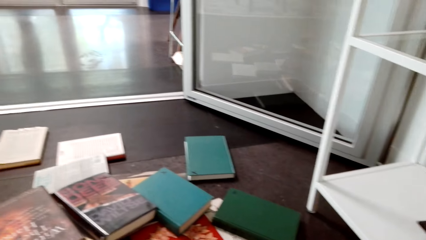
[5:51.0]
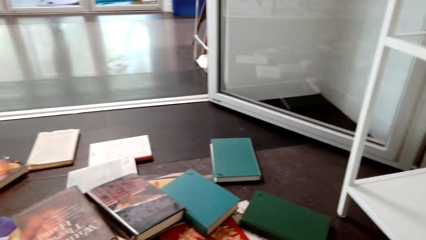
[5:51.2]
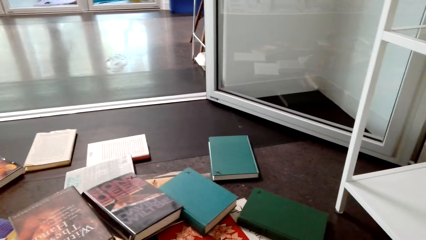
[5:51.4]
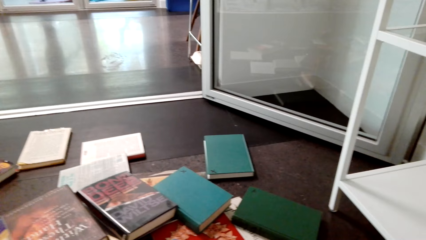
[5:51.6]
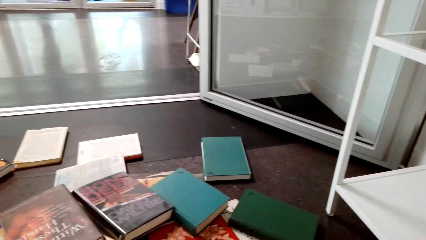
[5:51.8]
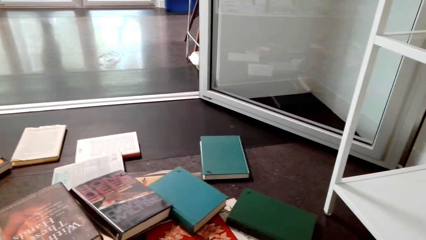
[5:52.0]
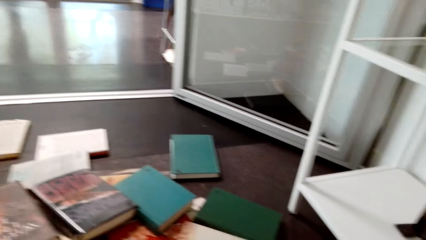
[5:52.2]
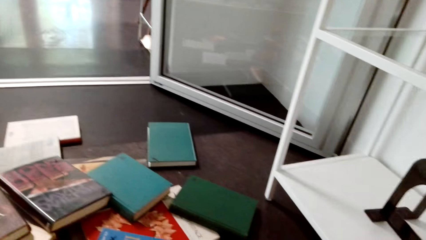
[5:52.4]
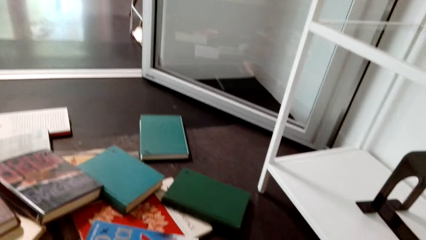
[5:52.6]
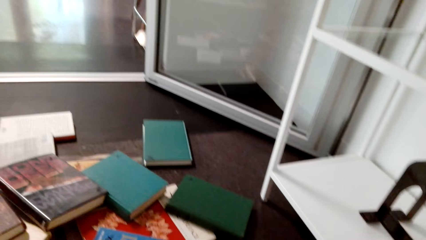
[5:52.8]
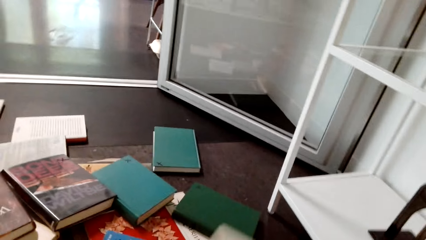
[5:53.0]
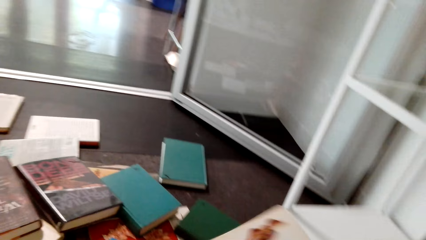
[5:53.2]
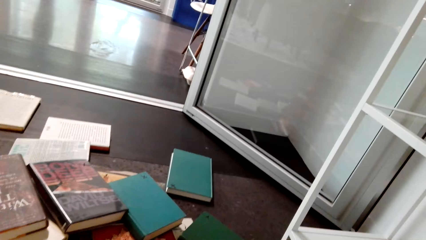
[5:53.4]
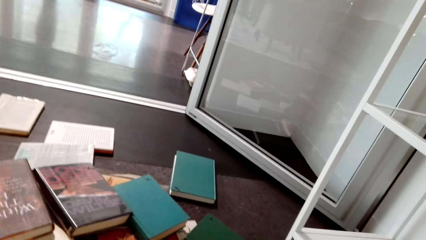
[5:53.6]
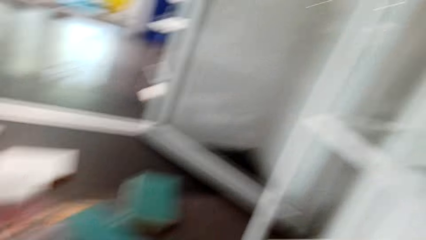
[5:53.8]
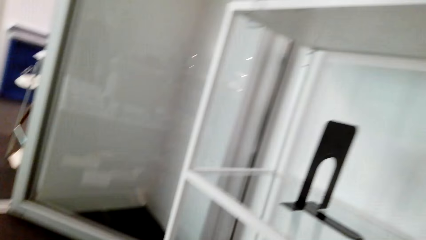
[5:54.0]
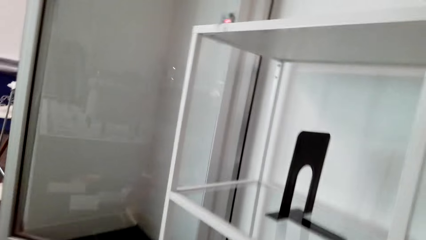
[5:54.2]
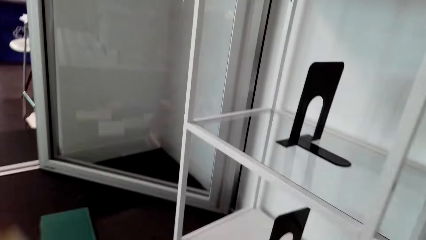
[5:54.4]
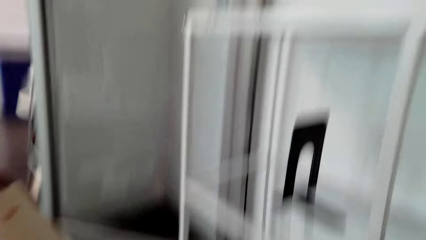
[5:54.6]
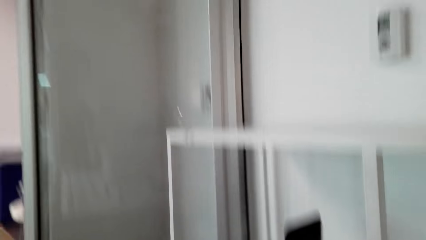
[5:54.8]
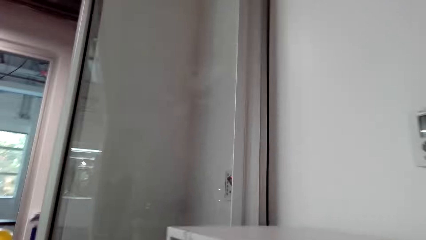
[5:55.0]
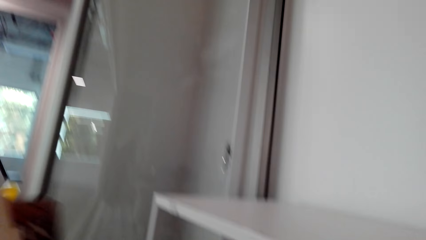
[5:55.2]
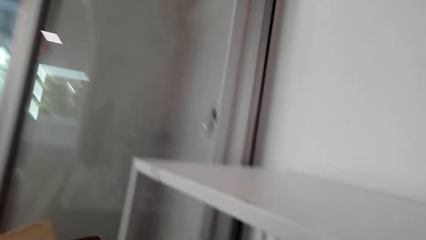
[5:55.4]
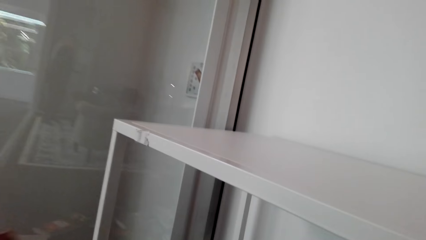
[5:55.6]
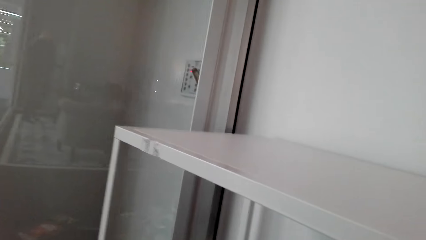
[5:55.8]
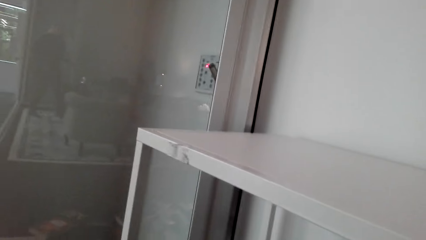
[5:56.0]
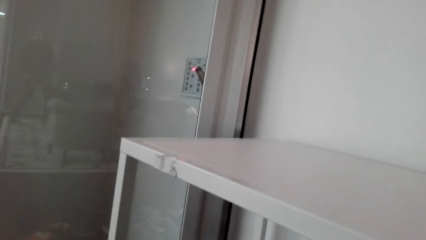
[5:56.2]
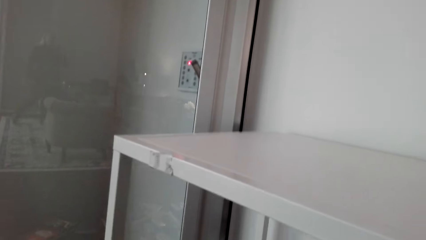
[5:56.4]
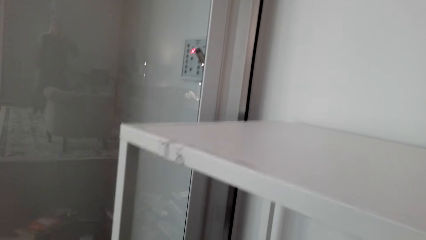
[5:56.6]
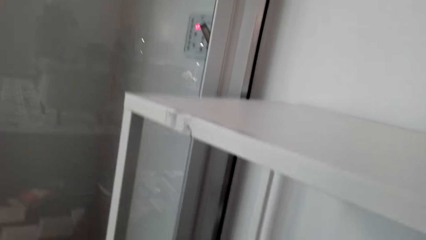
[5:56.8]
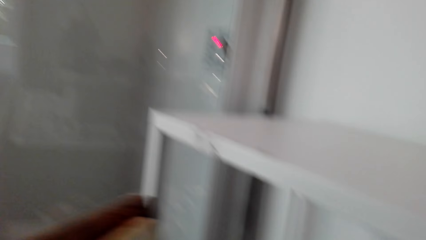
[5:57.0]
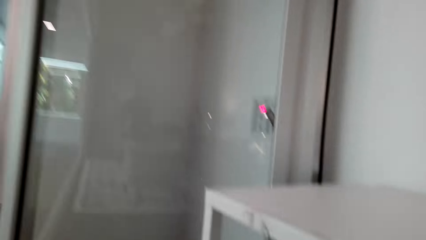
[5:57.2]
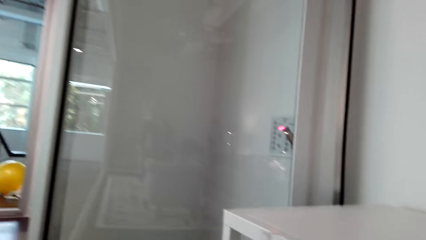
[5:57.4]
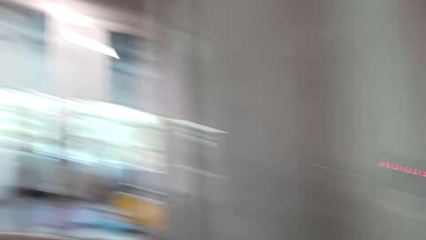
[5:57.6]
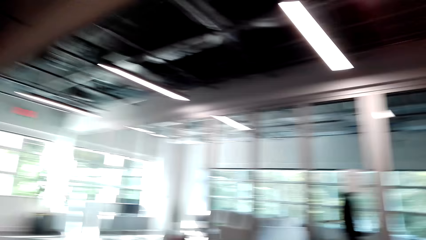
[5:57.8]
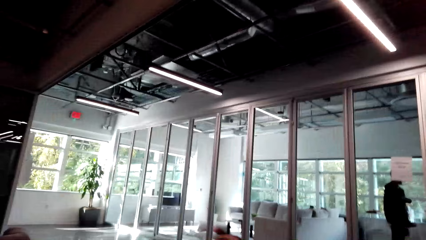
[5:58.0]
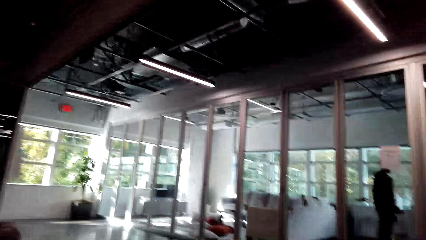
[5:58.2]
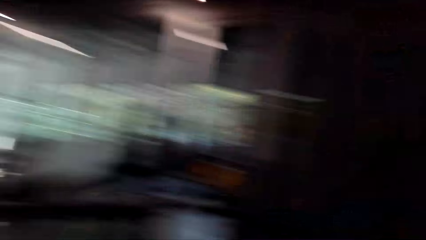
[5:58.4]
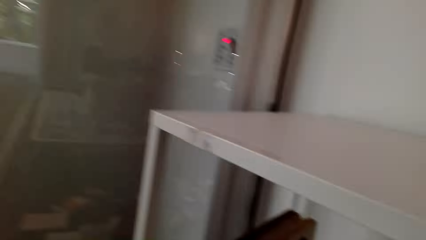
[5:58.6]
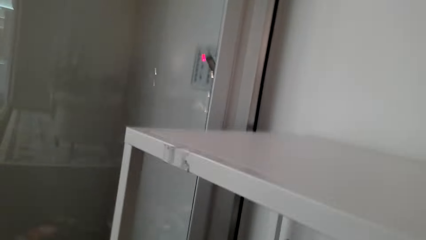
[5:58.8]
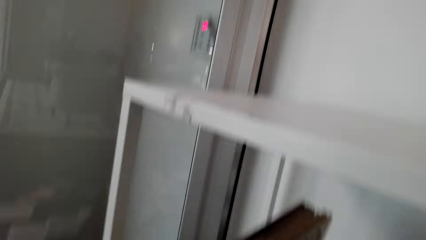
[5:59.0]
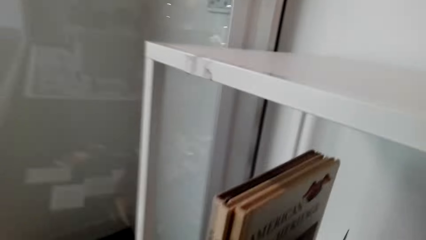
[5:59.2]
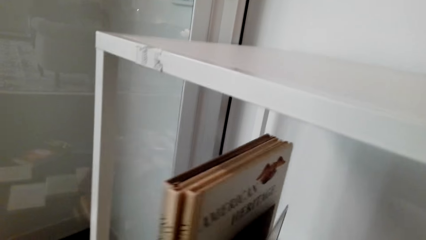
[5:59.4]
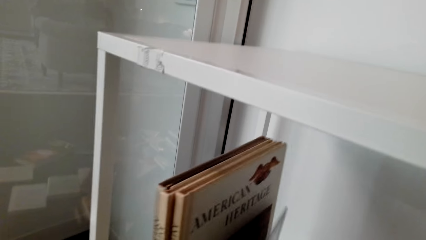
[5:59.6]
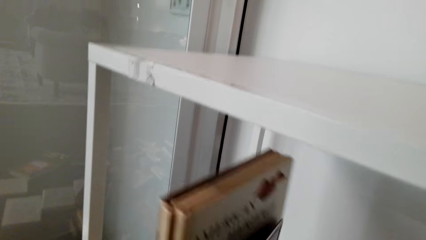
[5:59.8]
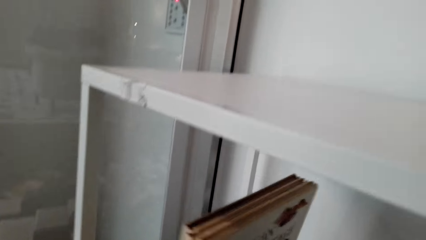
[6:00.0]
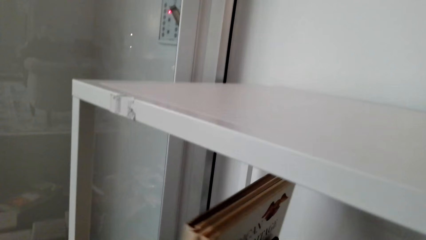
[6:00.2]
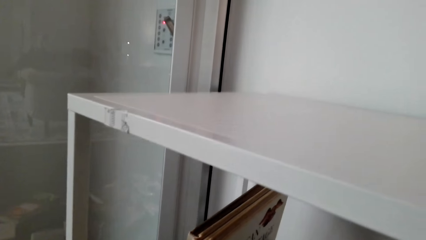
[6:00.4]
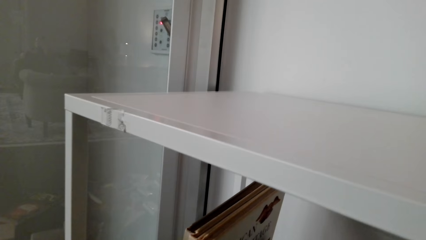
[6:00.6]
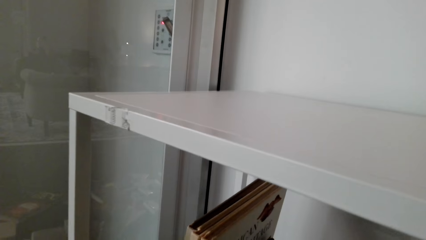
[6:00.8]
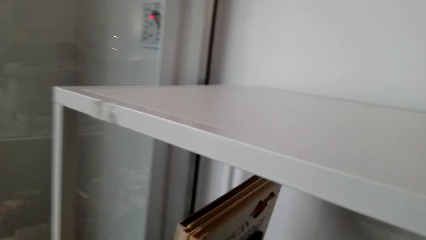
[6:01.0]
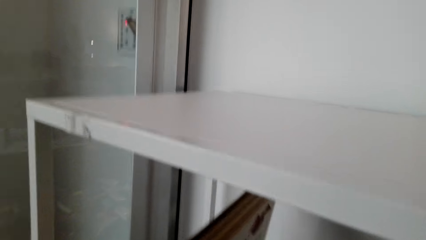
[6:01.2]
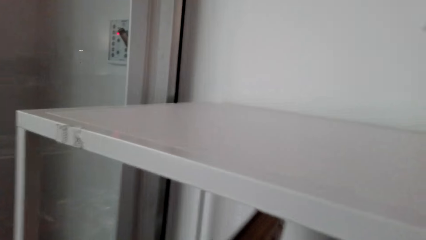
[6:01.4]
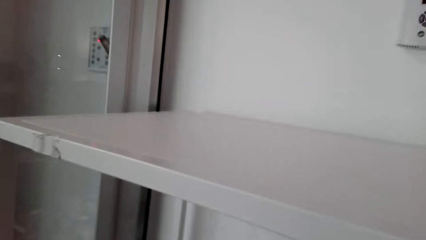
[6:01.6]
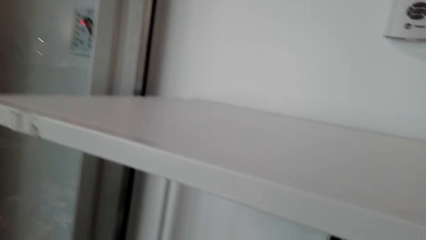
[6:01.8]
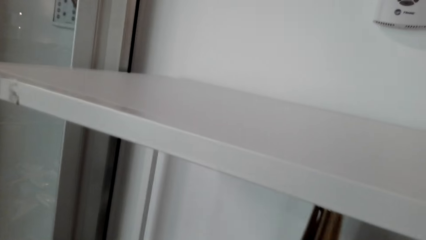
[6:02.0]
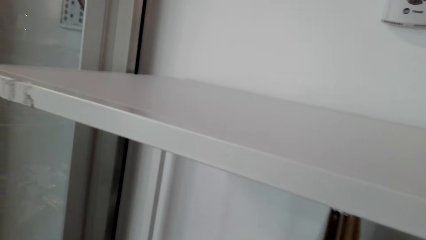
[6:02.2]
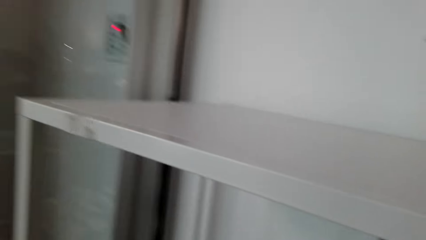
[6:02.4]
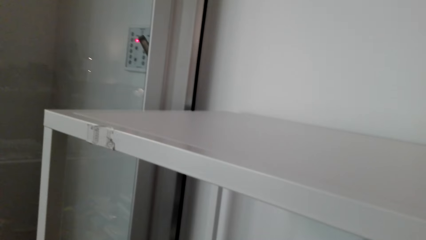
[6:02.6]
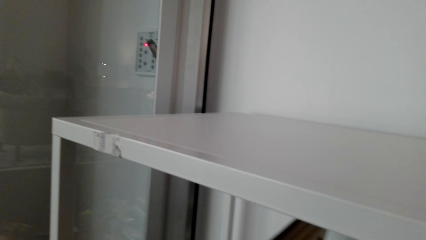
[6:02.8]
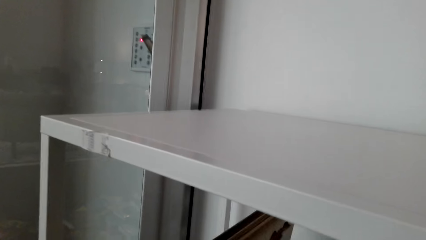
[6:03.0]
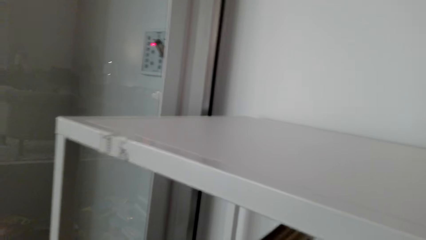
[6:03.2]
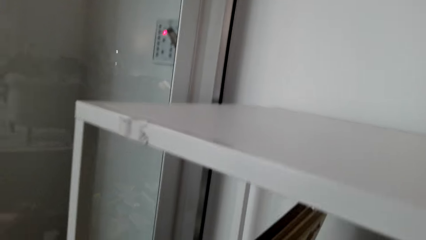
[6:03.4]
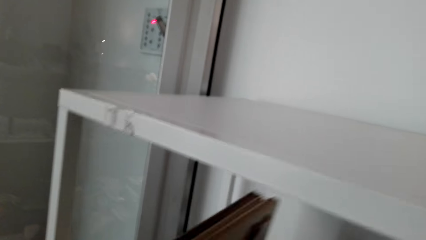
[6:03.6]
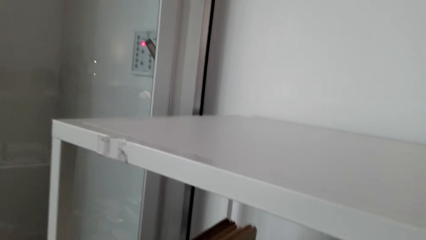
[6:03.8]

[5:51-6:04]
The camera wearer stands up. They arrange books on a shelf. They look around.

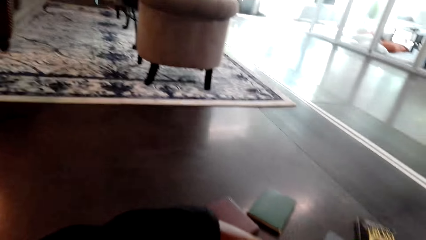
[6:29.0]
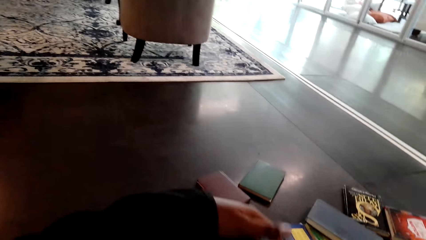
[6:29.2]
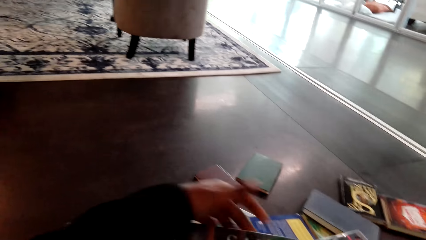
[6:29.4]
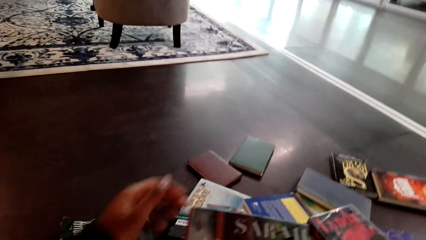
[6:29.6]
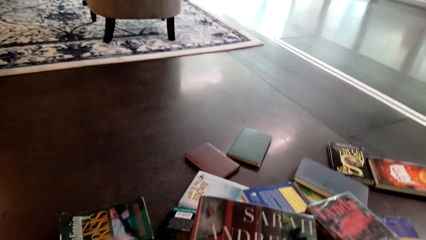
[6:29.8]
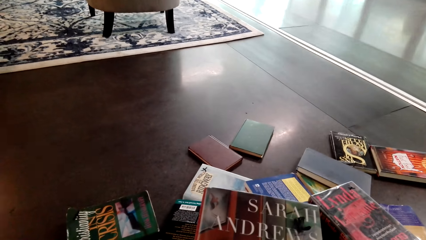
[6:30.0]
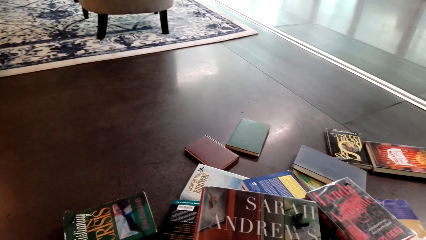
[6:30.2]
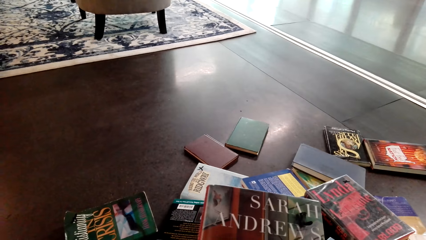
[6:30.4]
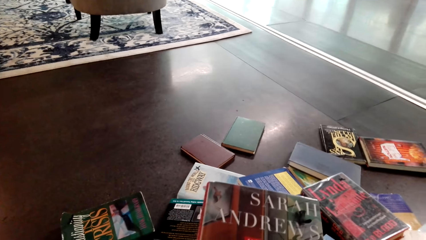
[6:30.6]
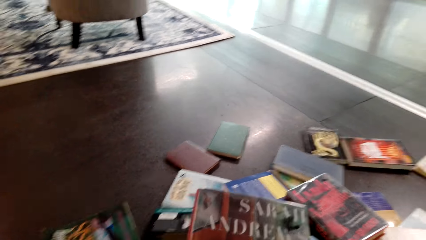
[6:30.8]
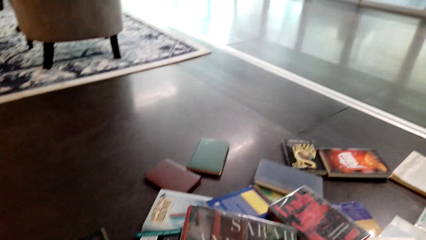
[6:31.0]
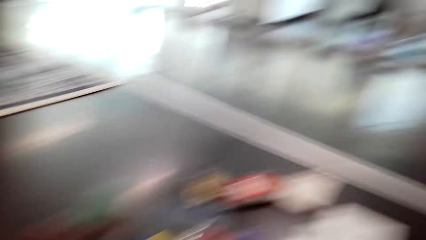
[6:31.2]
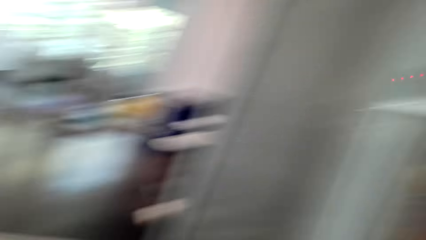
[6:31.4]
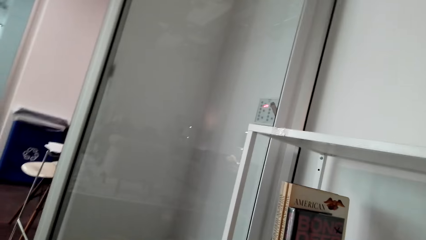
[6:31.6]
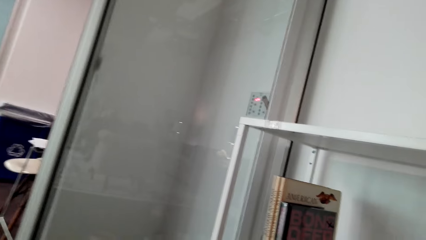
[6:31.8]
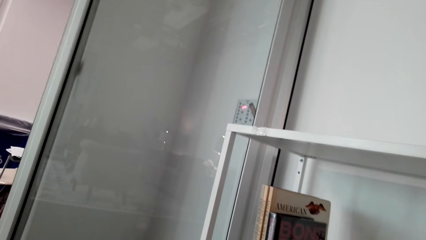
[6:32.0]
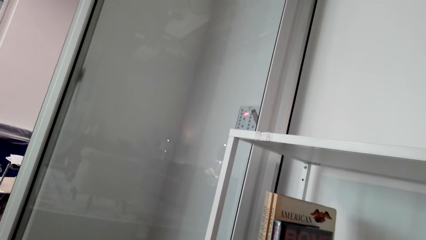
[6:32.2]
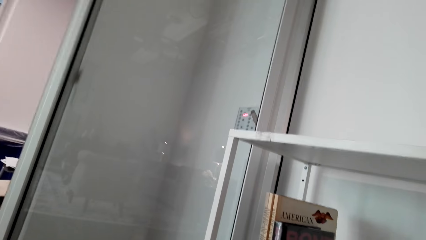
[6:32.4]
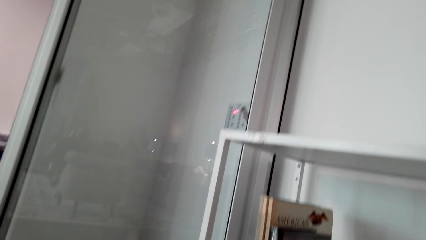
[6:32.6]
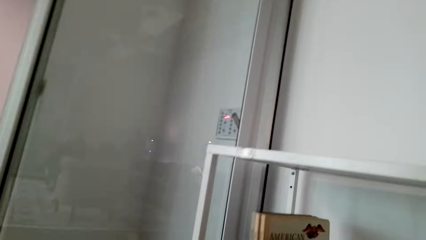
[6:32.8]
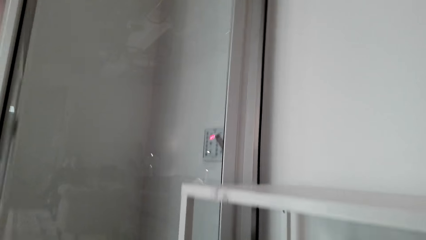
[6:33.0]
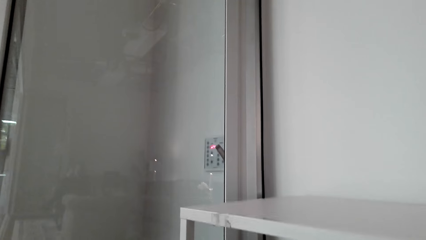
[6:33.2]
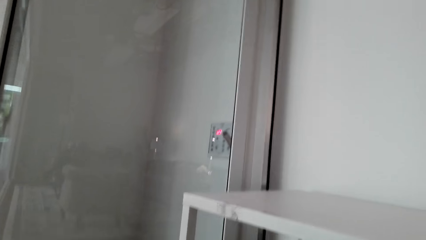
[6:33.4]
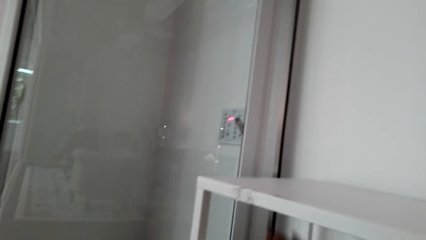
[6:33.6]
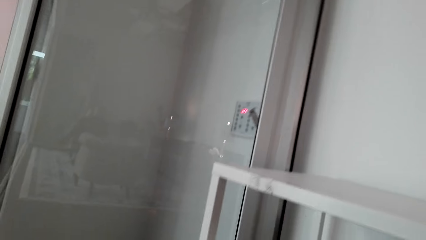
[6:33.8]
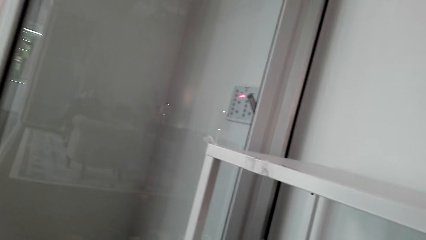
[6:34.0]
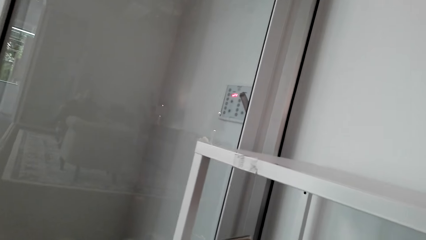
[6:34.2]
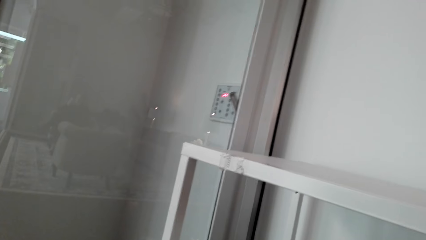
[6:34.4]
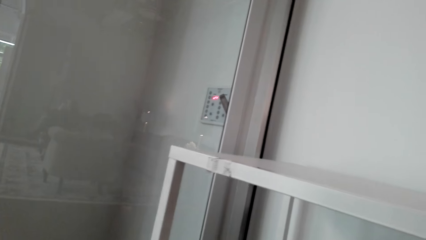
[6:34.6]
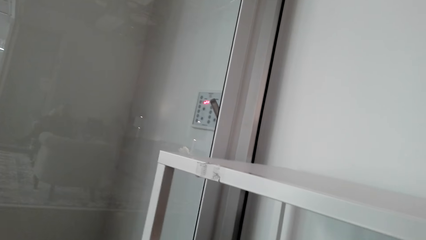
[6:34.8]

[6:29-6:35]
The camera wearer picks a book. They look to the side.
